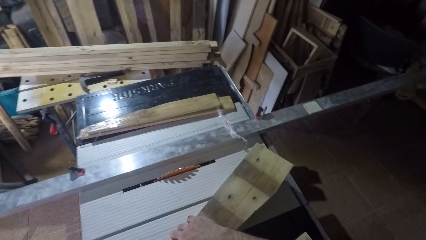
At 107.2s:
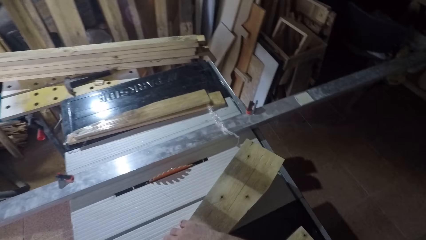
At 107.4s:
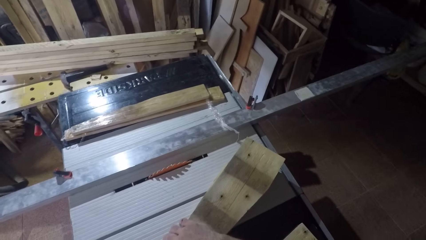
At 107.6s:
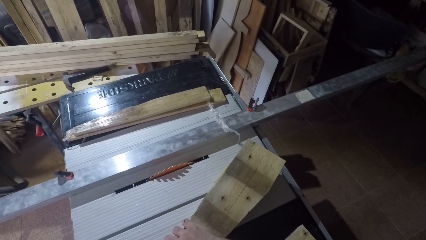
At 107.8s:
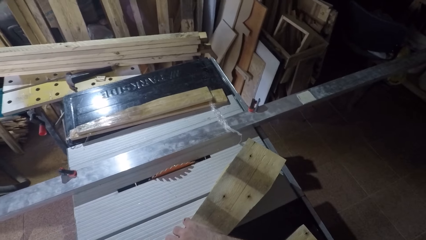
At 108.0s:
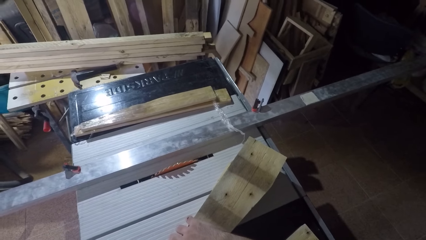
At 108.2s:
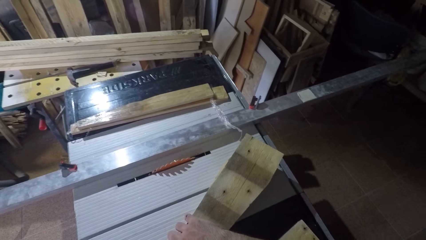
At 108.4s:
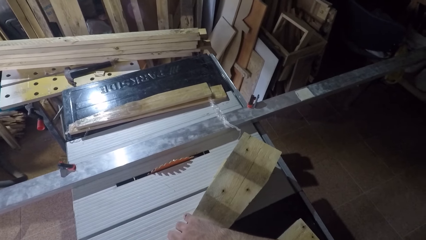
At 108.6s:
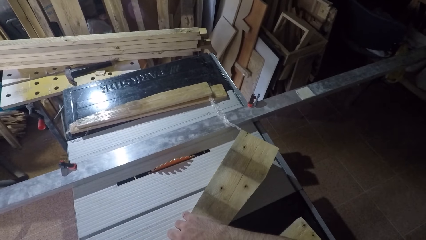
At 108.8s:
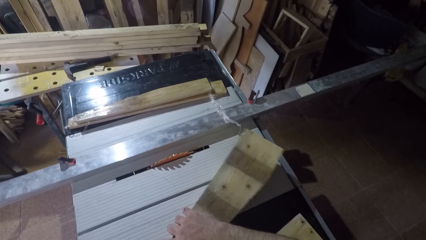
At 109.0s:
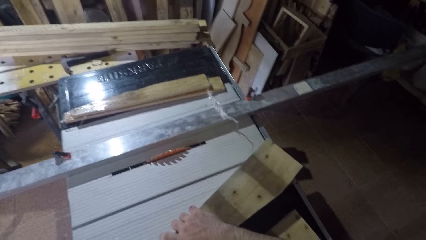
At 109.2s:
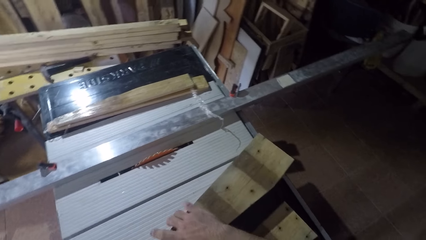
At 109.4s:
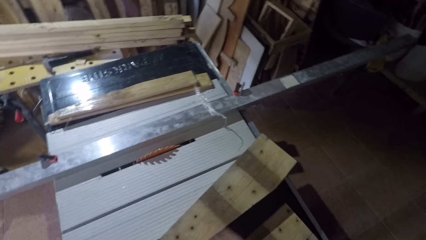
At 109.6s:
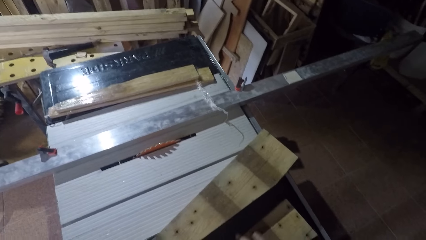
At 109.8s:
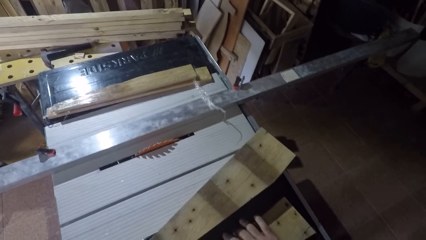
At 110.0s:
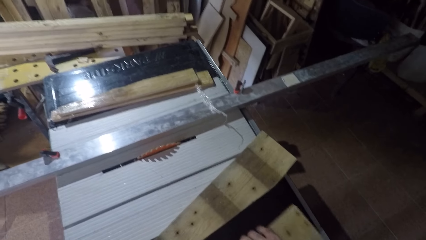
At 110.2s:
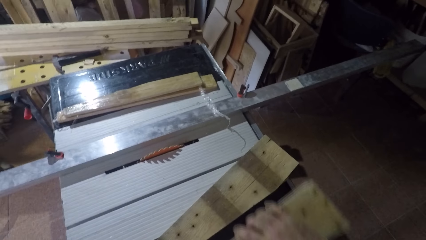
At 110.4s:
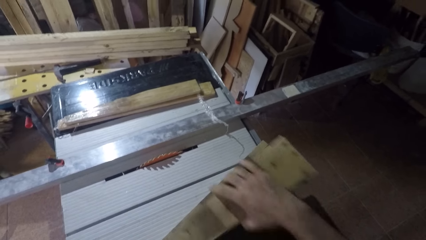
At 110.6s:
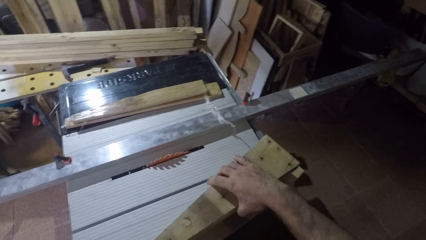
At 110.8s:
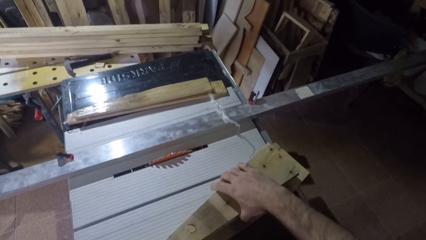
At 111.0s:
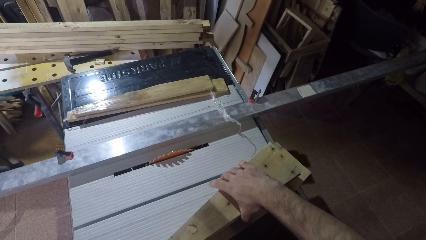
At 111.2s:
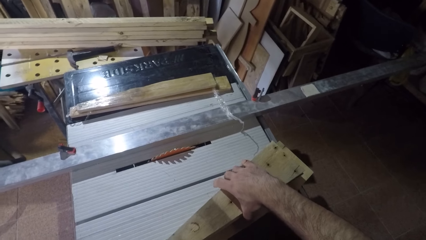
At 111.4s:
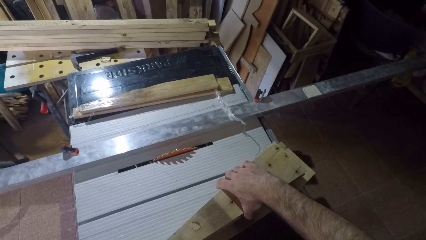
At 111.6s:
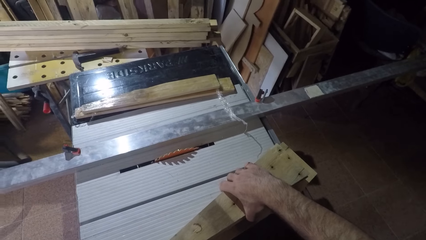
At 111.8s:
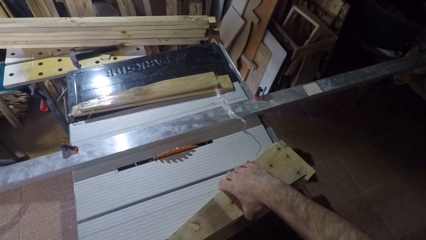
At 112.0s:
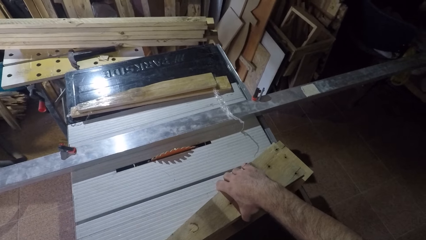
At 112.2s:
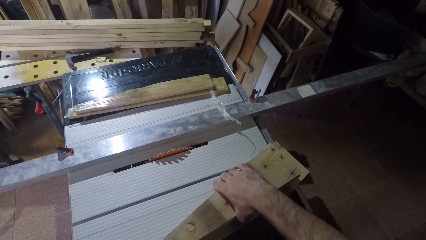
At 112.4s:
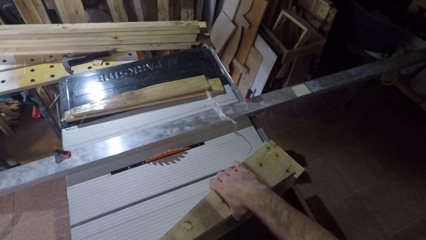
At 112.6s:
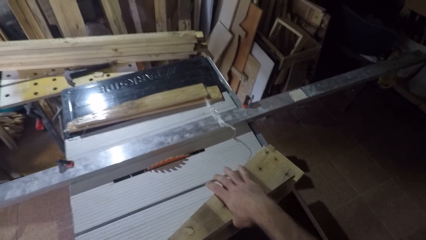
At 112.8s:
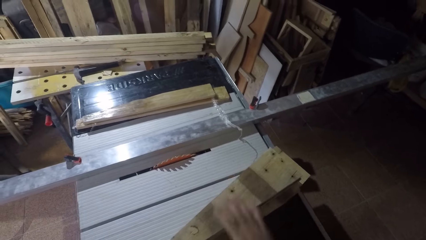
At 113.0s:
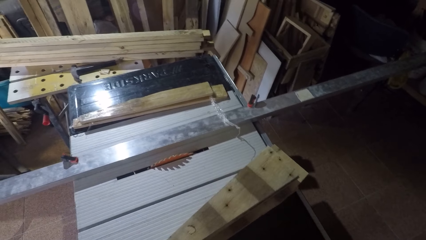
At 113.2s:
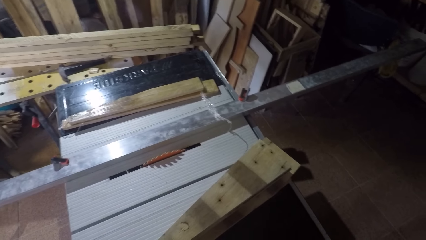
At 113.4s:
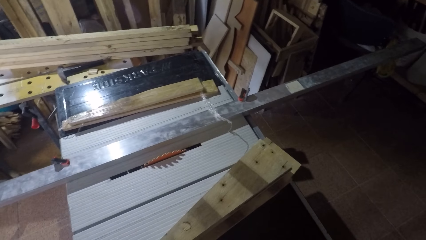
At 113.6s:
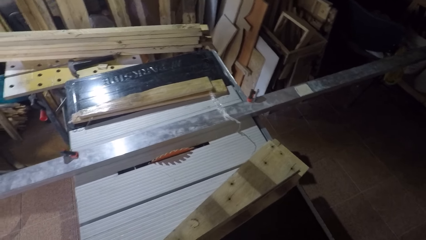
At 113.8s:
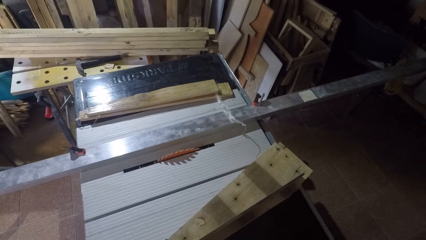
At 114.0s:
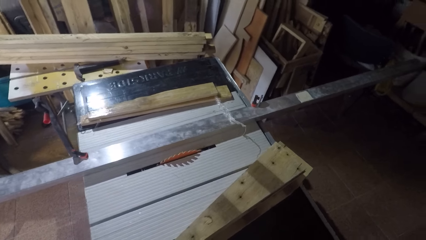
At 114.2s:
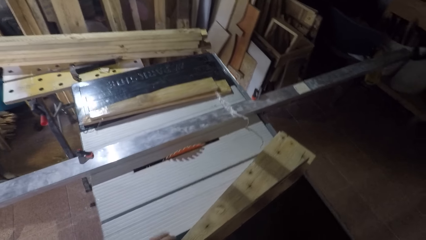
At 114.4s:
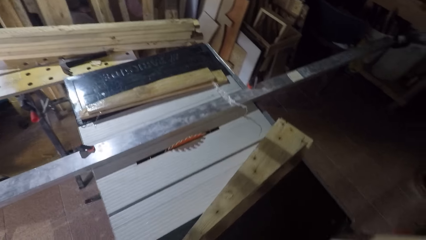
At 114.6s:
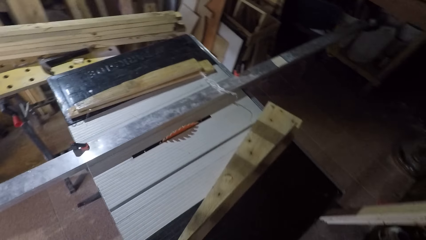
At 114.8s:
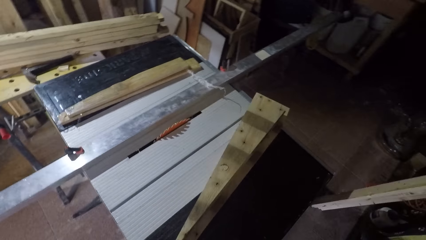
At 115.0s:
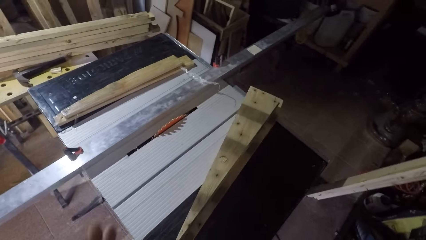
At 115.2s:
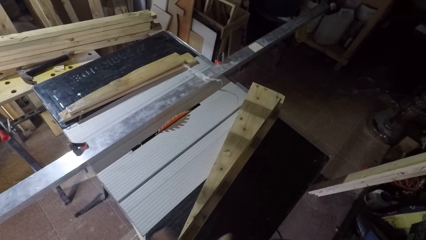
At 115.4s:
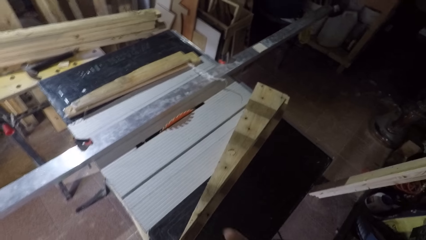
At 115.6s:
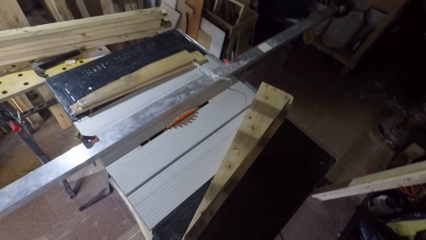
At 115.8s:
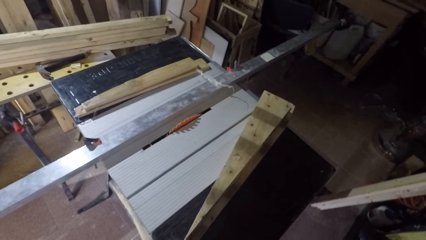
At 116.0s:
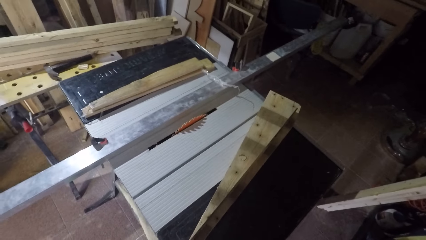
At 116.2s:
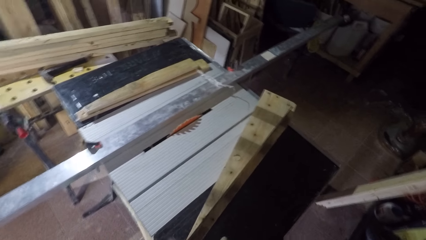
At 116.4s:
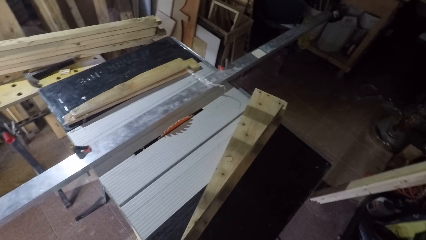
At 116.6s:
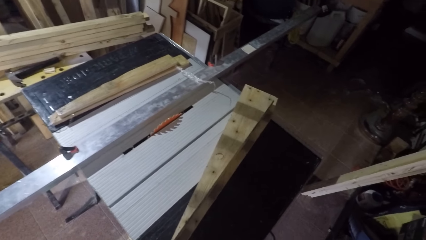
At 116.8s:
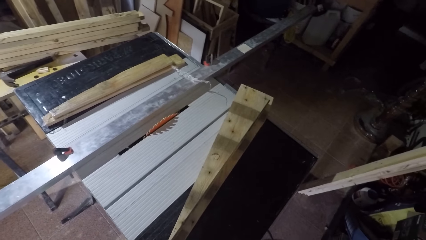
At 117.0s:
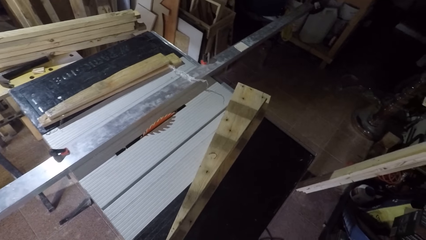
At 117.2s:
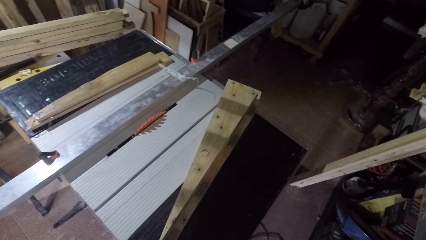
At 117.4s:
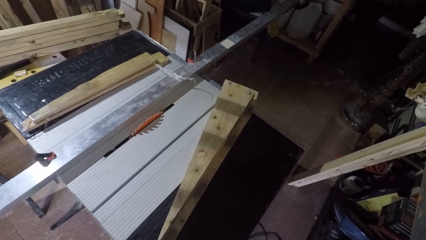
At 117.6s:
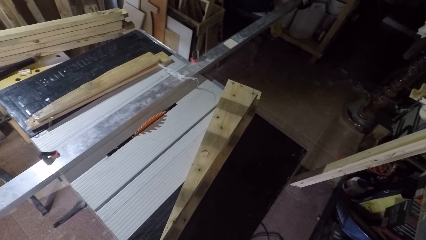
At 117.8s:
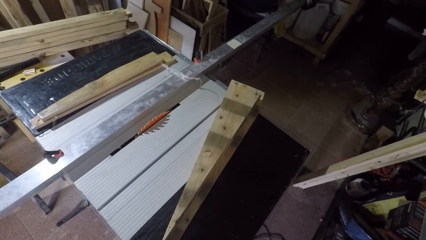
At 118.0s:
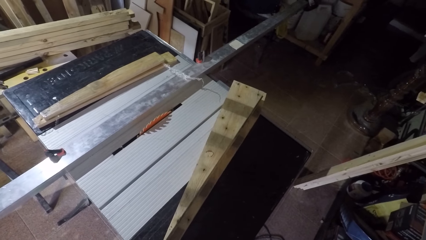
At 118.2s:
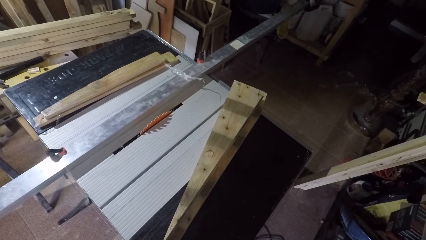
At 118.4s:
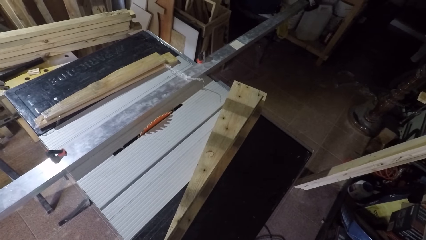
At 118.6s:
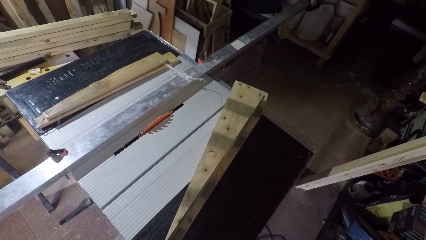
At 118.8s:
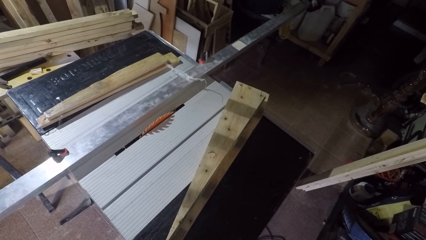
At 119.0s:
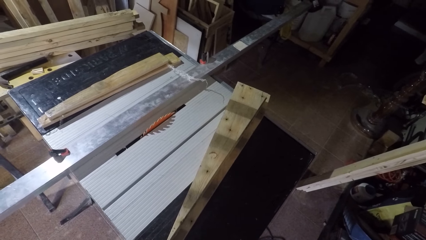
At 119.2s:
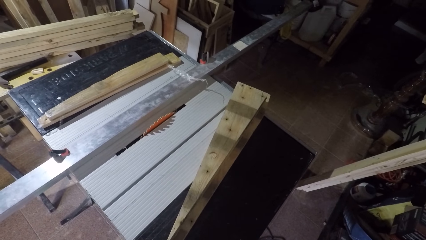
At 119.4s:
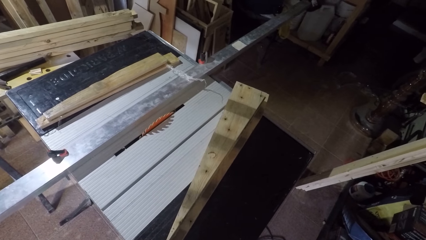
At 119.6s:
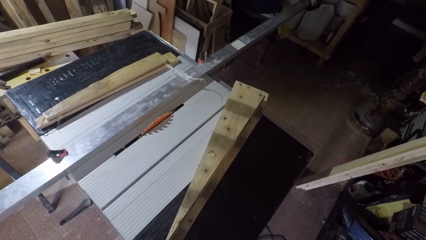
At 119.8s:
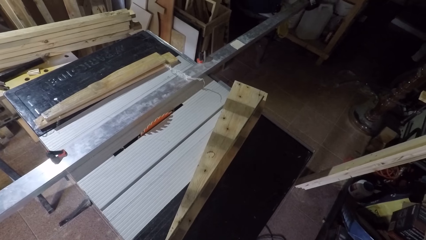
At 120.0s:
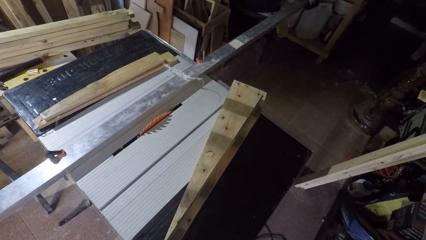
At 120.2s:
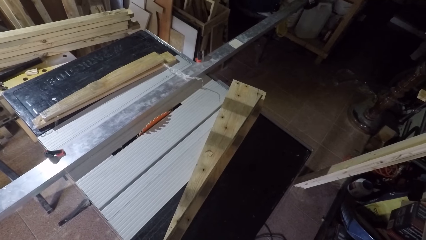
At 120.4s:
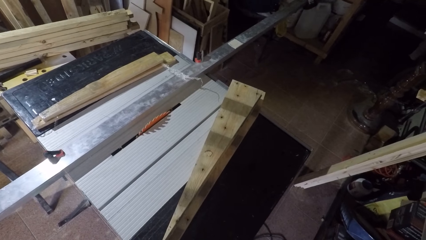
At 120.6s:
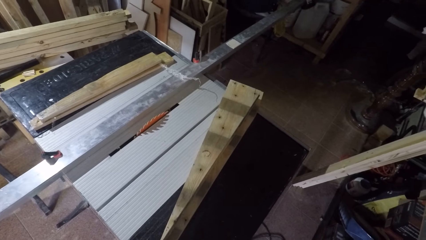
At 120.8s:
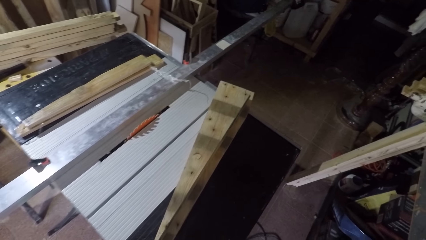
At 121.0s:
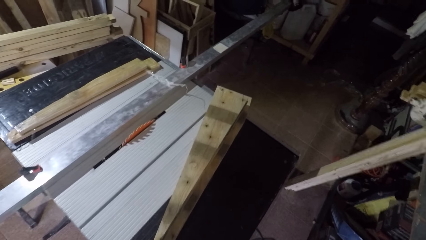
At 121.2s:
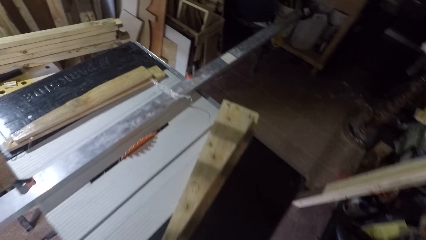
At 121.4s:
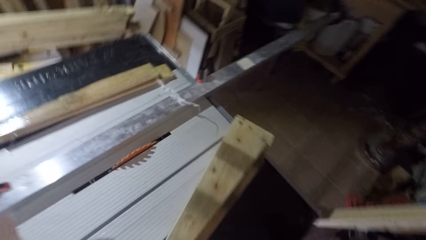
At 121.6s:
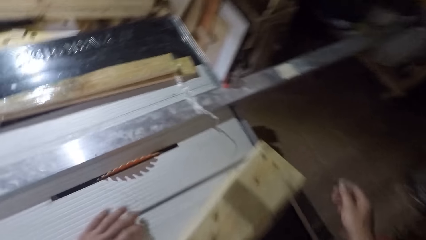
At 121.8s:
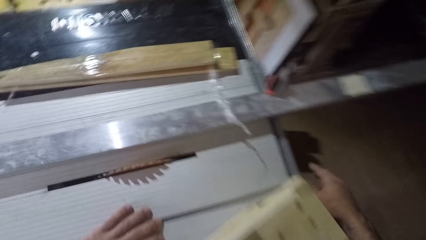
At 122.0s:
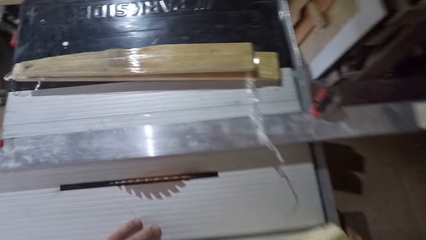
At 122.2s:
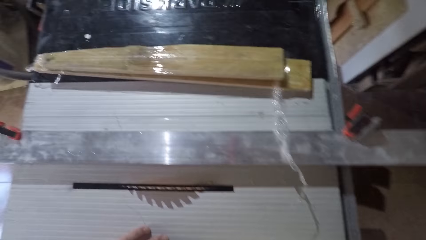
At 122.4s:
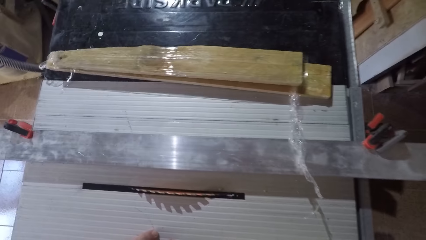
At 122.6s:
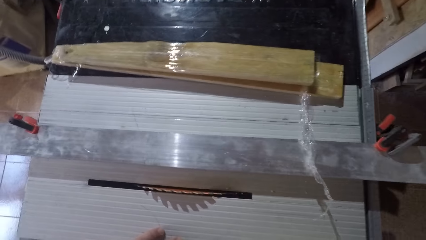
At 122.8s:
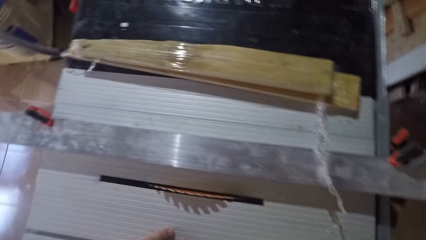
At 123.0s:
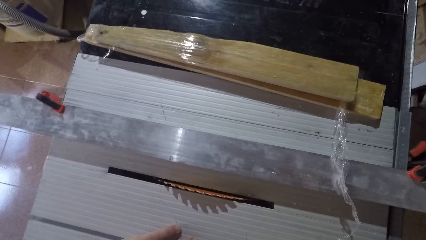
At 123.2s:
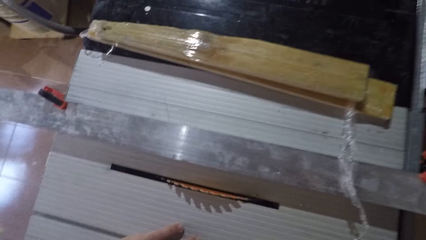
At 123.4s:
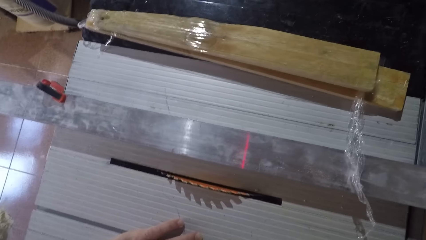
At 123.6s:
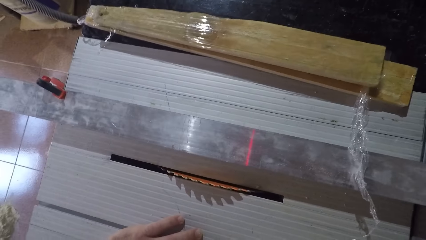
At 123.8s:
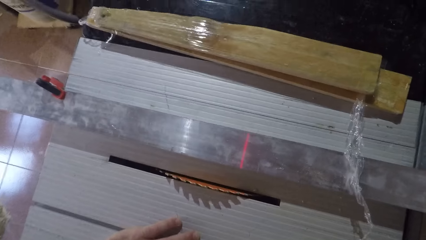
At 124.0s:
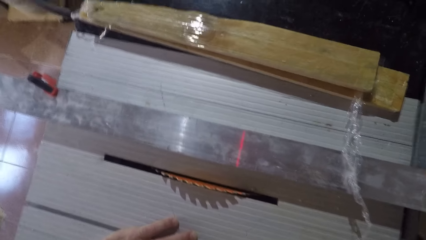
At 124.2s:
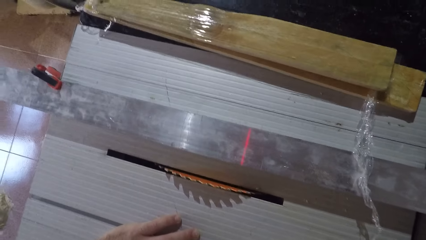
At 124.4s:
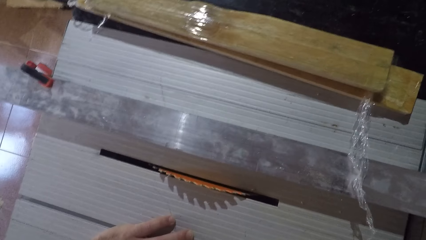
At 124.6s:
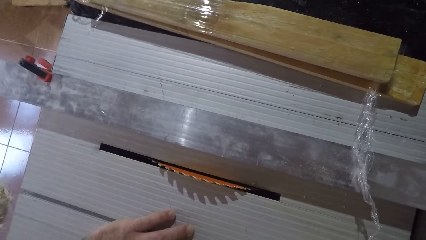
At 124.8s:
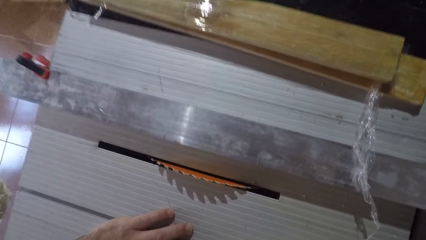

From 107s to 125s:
The camera wearer puts the piece of wood on top of another piece of wood. He moves a piece of wood on the saw table to the top of a stack of wood. He stands in the workshop. He puts his hand on the saw table.
